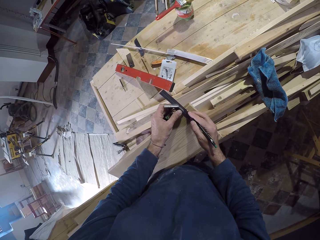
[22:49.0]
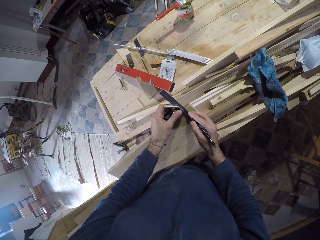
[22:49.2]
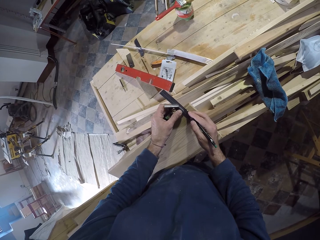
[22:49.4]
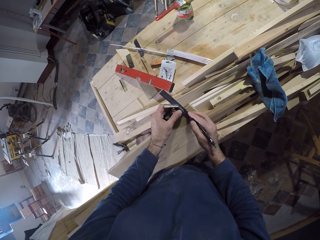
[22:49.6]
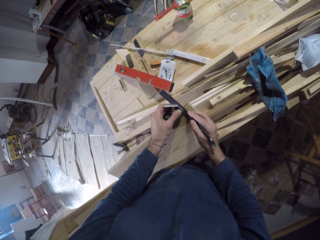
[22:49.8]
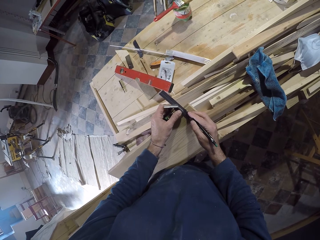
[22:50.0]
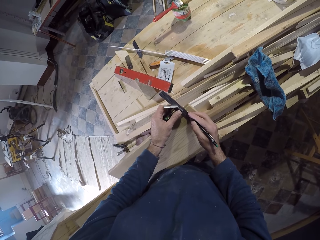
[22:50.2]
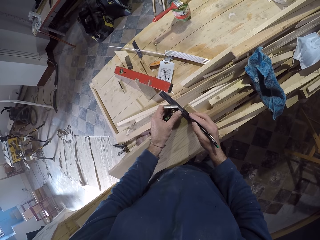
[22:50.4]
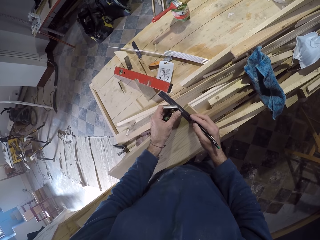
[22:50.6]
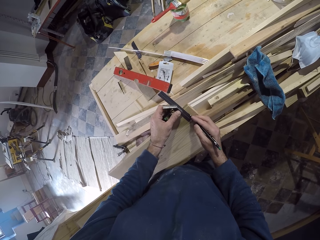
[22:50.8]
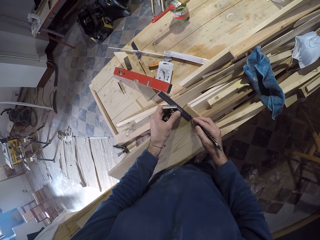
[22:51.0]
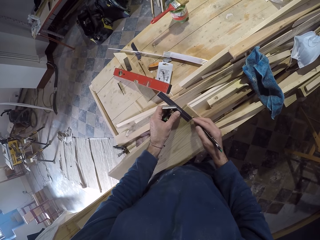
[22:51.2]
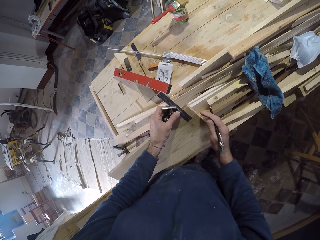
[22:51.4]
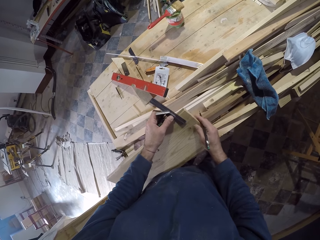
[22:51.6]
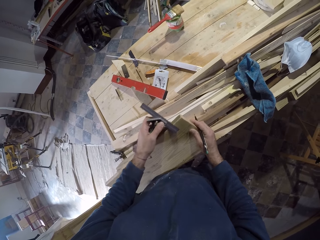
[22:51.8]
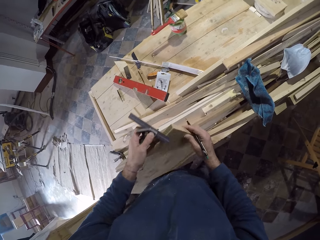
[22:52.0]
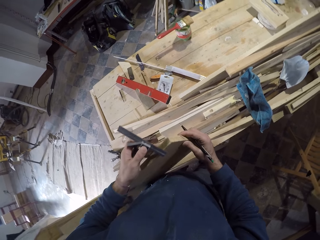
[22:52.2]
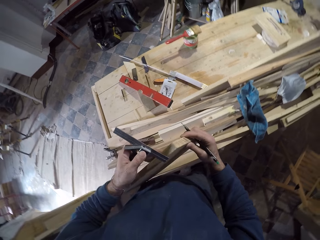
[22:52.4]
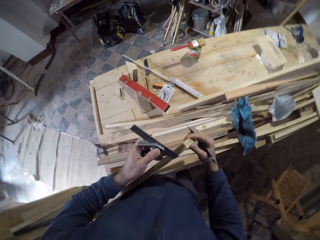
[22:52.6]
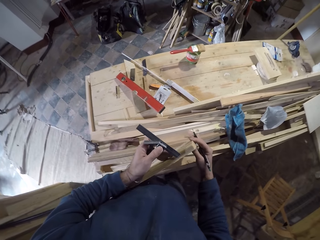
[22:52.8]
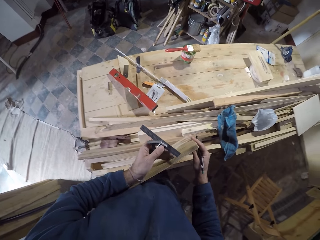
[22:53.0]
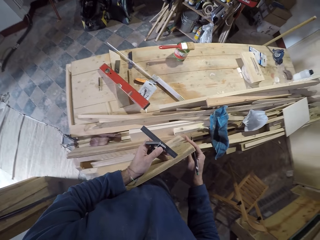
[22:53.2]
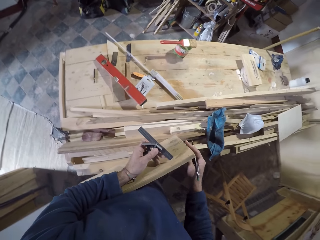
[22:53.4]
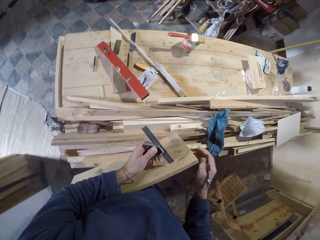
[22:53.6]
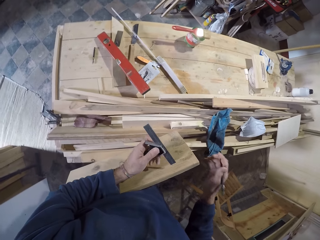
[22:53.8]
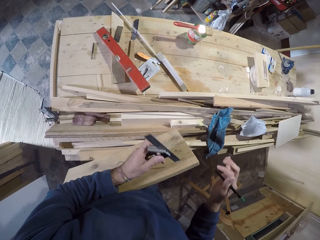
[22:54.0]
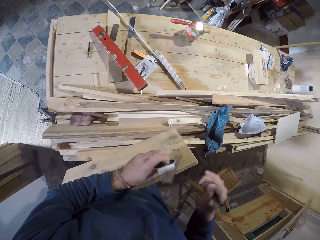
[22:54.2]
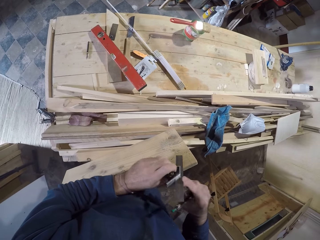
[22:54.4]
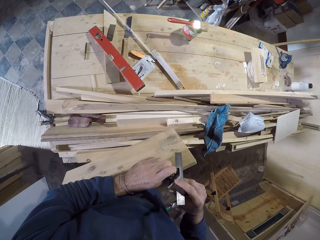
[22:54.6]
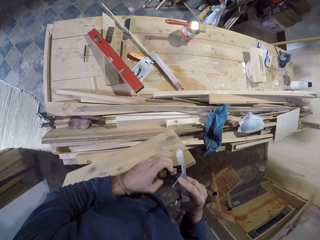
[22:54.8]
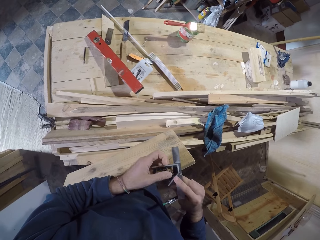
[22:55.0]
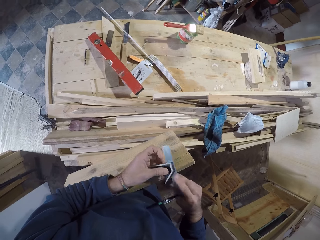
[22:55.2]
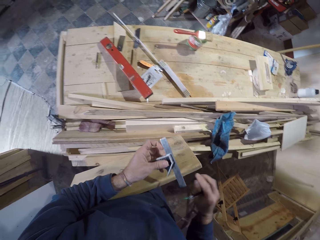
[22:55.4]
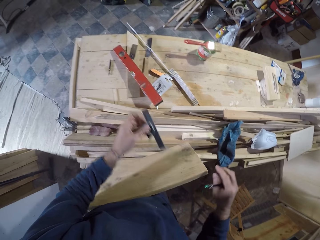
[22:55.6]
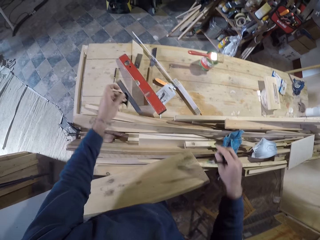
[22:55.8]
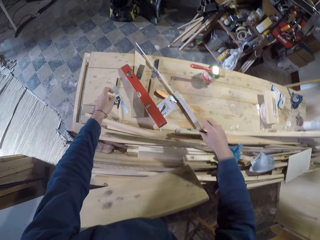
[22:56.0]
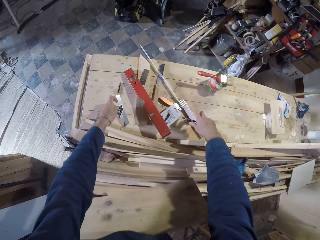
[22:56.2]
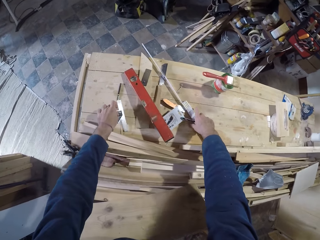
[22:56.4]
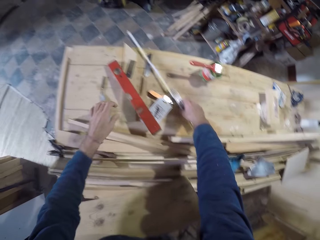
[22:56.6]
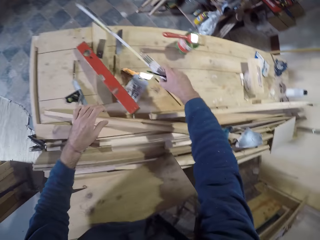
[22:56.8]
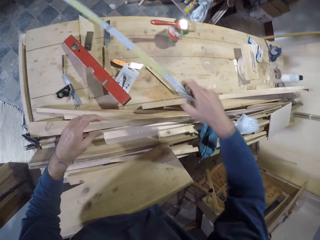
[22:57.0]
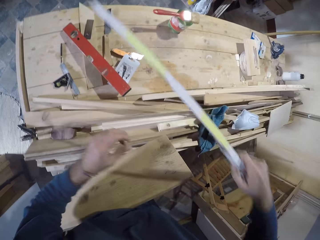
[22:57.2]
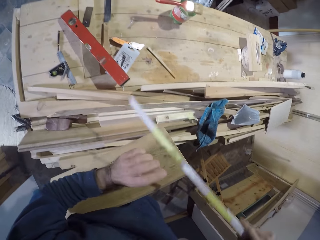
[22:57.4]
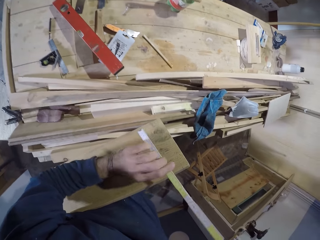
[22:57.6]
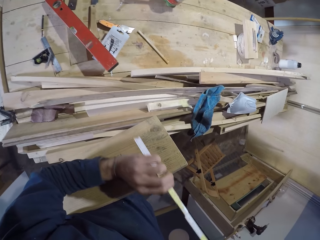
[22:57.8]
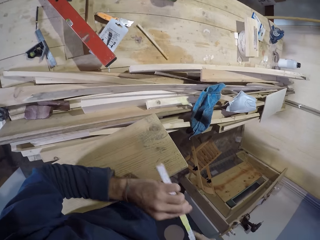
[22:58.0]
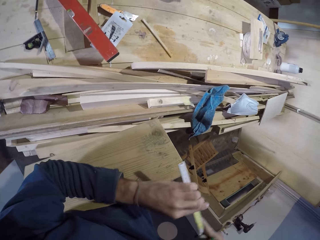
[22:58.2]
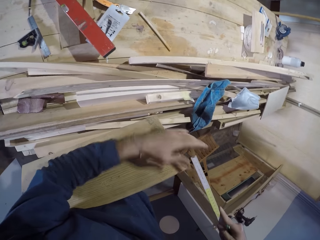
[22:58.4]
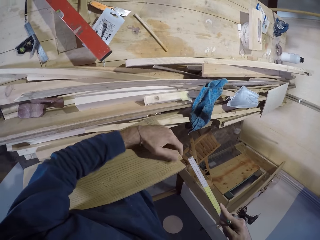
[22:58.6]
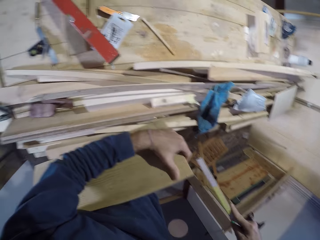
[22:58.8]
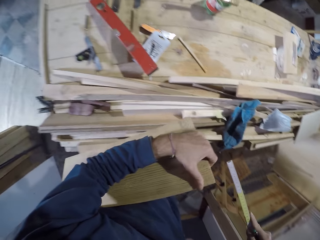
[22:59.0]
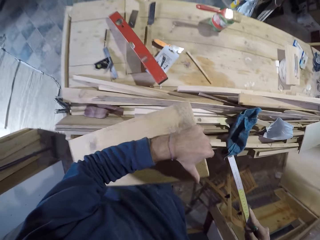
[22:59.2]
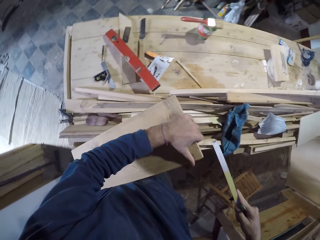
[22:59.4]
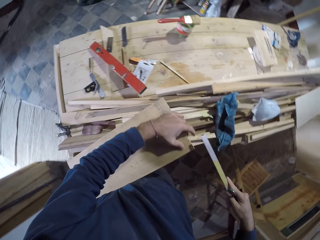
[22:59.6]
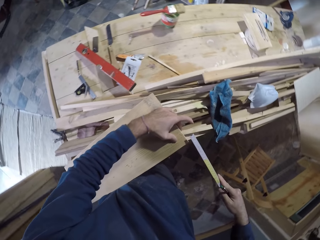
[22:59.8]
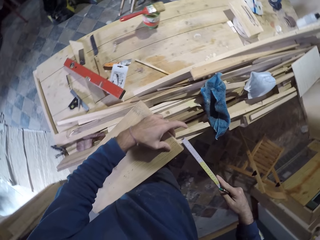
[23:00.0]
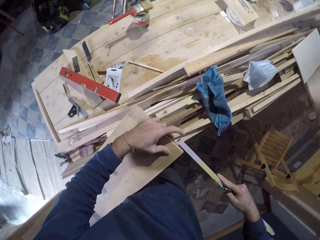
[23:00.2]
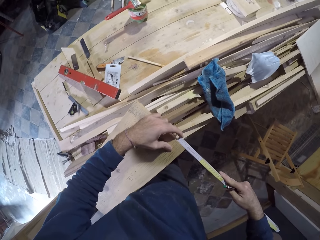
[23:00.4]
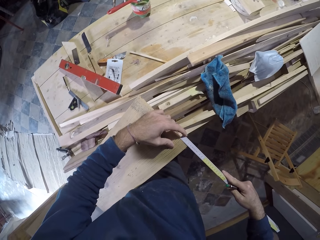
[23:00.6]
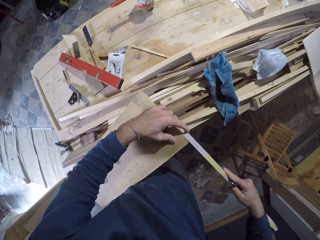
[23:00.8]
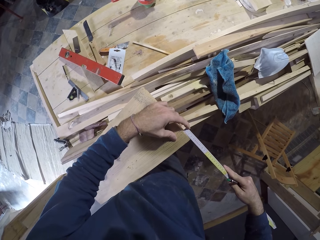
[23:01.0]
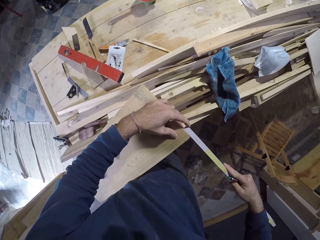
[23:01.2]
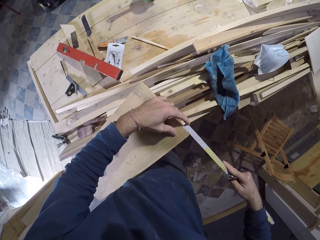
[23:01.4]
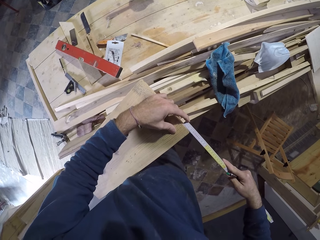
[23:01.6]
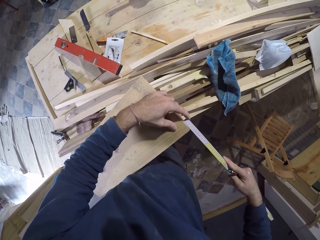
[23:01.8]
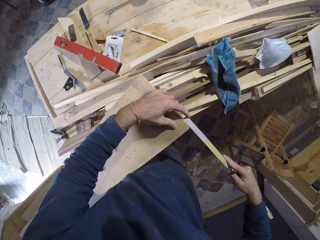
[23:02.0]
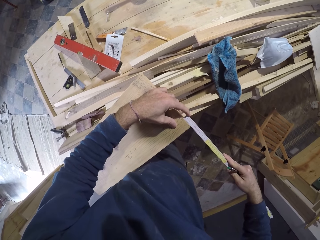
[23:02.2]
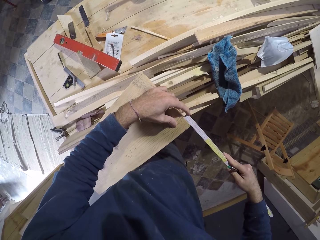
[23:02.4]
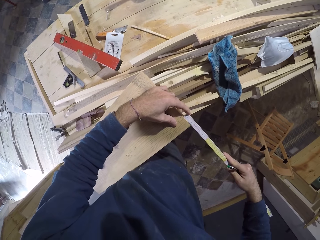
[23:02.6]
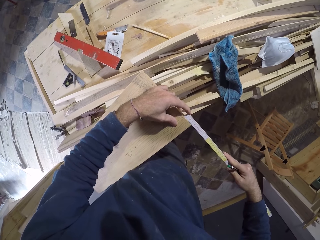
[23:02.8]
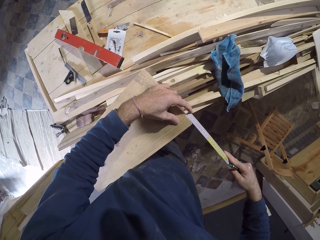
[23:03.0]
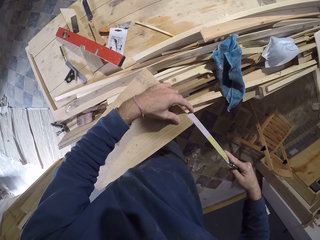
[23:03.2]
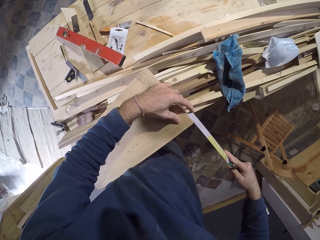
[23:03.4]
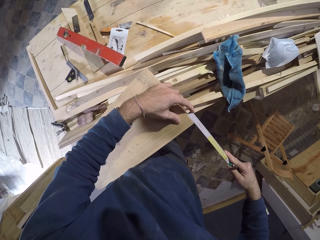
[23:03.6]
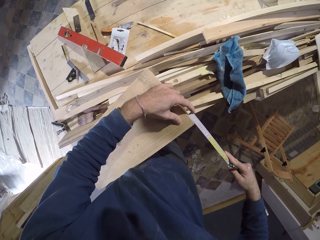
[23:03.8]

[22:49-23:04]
The camera wearer adjusts the piece of wood between his body and the table with both hands. He inspects the wood. He holds the combination square with both hands. He takes his right hand off the combination square. He drops the combination square on the table with his left hand. He picks up a measuring tape from the table with his right hand. He holds the measuring tape with both hands. He takes his left hand off the measuring tape. He adjusts the piece of wood on the table with his left hand. He holds the wood in place. He touches the measuring tape with his left hand. He measures the piece of wood with the measuring tape in both hands.

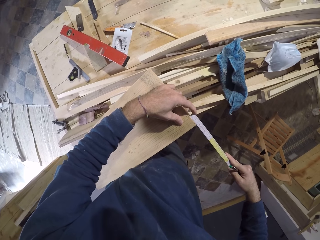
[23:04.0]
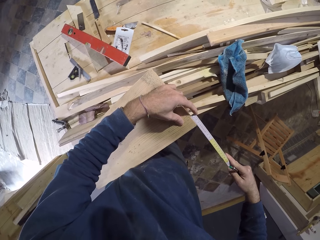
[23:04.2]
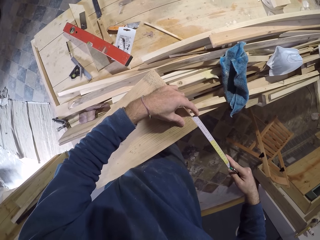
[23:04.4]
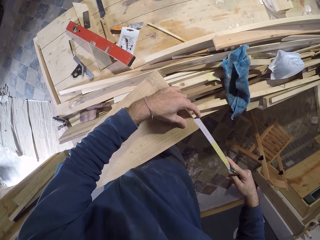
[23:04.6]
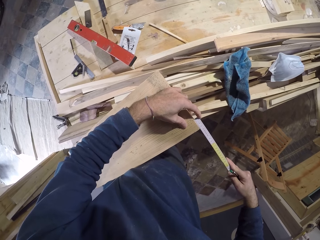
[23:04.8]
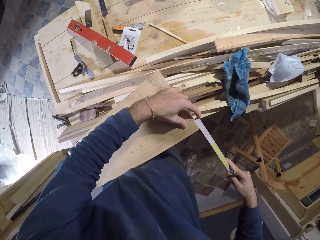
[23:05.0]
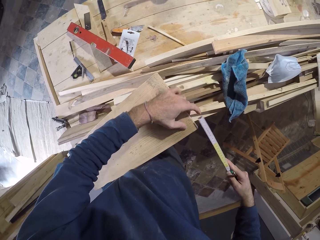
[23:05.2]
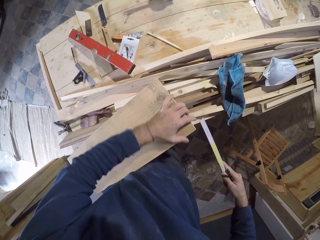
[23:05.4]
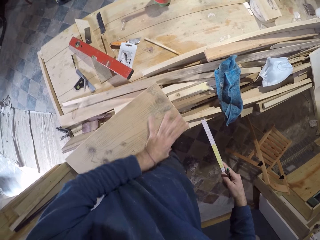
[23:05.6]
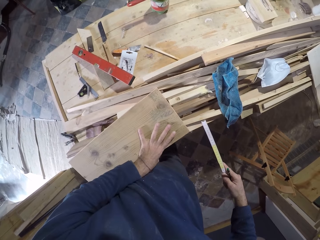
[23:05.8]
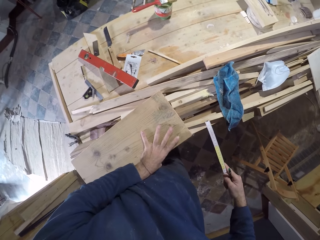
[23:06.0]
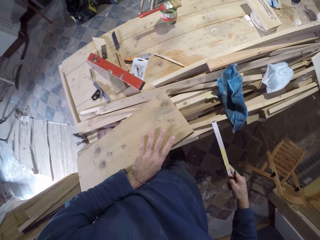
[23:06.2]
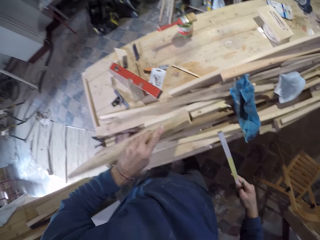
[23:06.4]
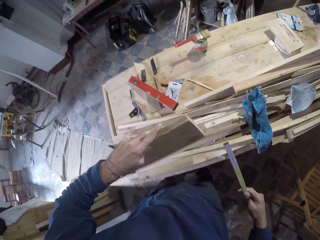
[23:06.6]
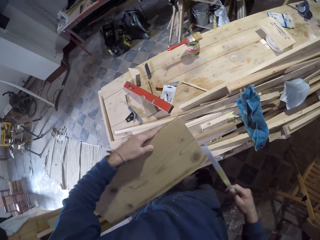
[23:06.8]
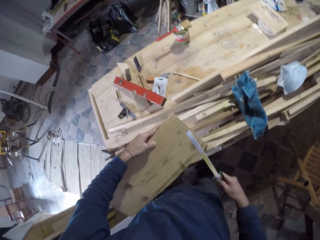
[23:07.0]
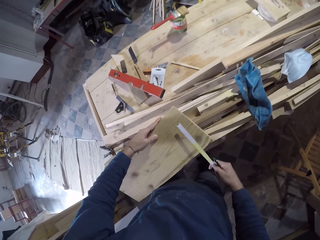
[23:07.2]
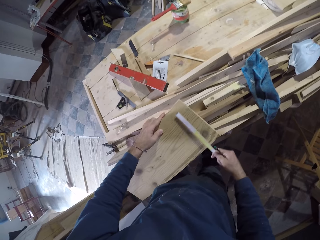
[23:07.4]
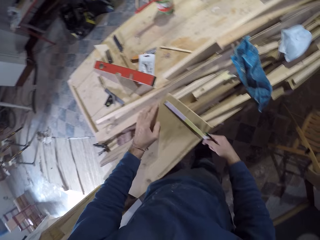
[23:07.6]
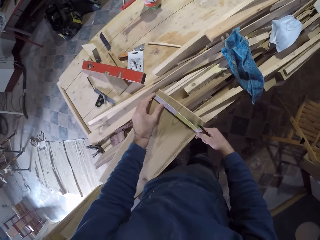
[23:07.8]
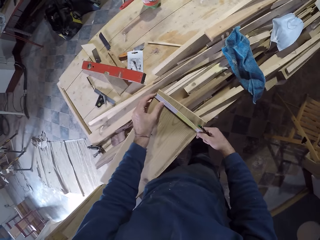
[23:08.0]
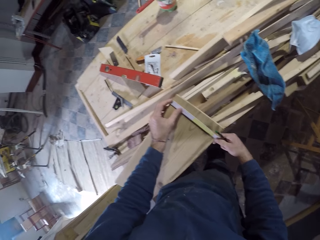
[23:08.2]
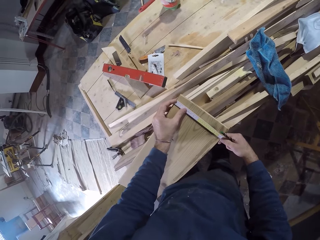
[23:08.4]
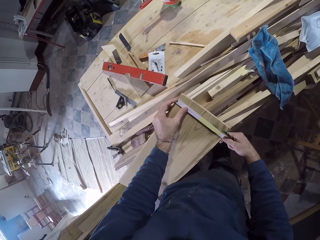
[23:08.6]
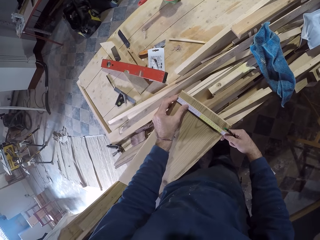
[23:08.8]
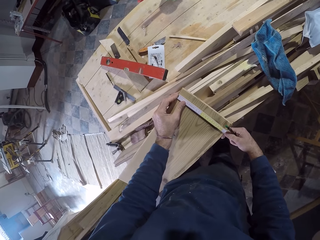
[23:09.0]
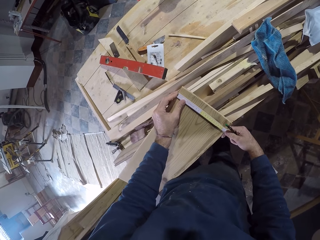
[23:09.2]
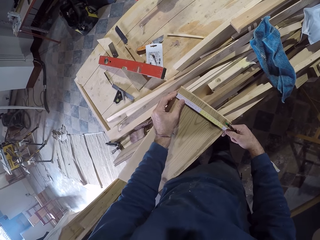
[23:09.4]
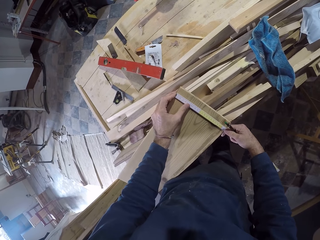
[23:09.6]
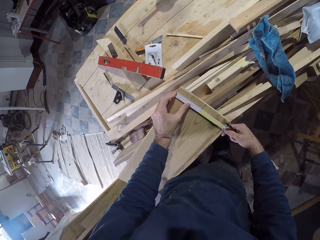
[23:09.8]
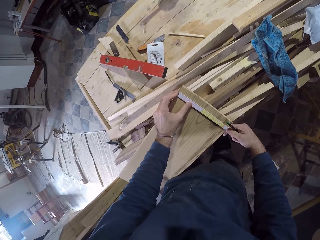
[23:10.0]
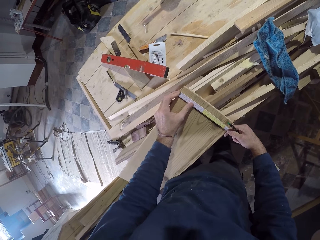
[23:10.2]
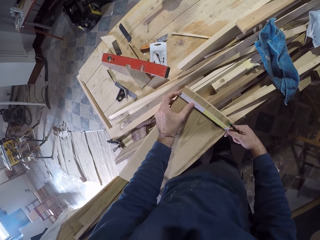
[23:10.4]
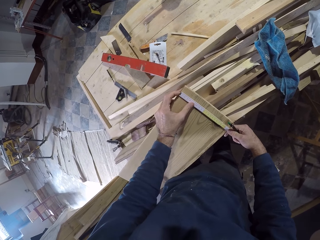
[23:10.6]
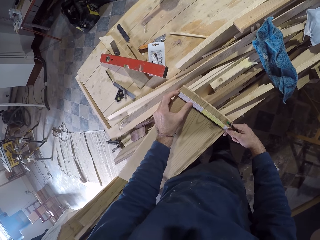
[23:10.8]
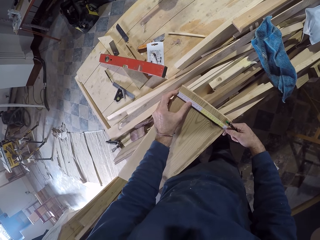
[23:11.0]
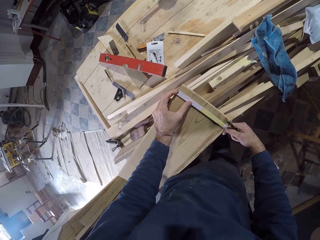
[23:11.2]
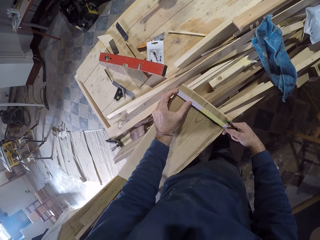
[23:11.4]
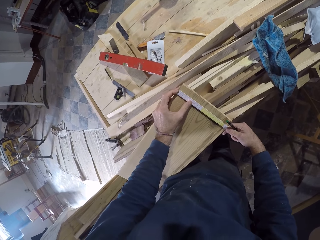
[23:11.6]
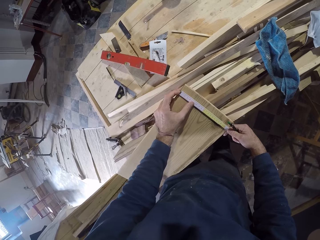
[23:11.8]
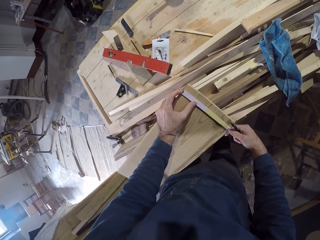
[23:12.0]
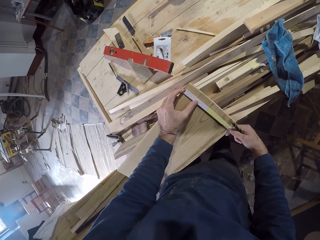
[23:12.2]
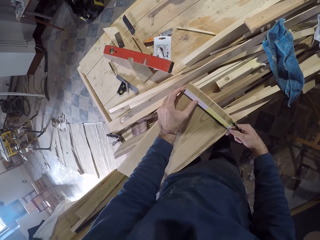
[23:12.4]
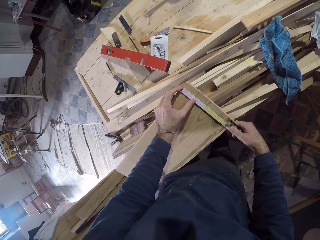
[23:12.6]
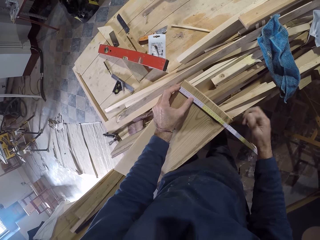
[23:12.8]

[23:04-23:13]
The camera wearer turns the piece of wood on the table with his left hand. He adjusts the wood. He puts the measuring tape on the piece of wood with his right hand. He holds the measuring tape on the piece of wood with both hands. He measures the wood.
